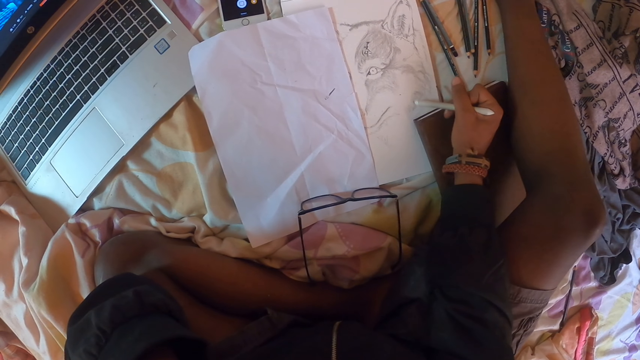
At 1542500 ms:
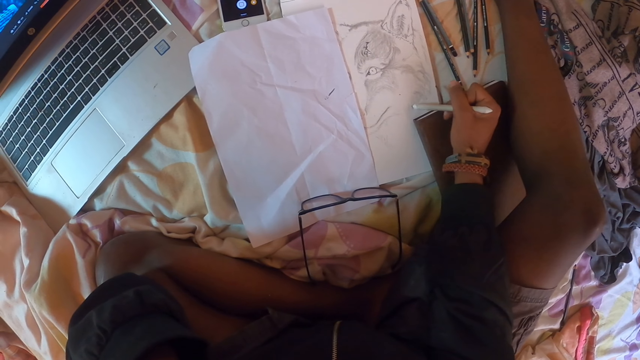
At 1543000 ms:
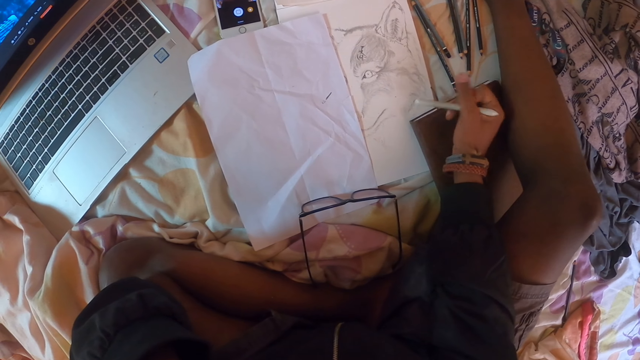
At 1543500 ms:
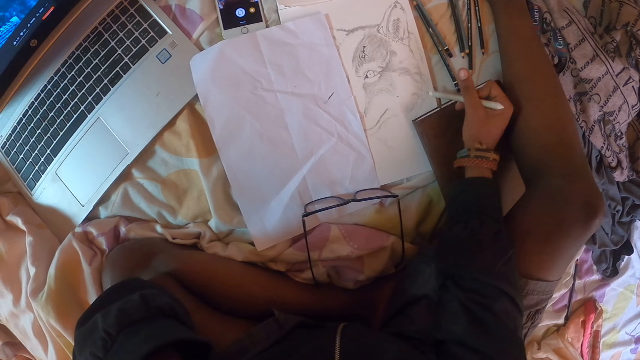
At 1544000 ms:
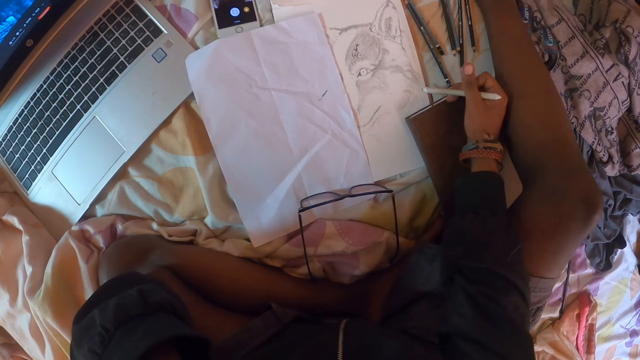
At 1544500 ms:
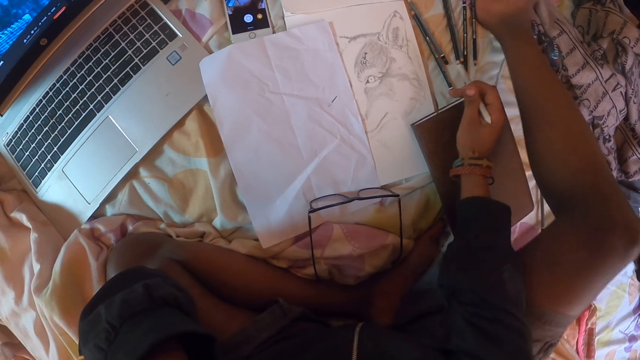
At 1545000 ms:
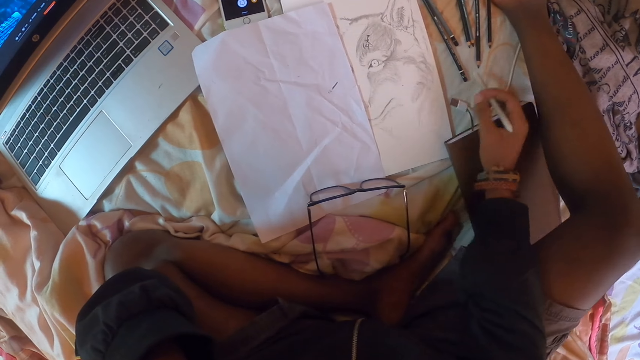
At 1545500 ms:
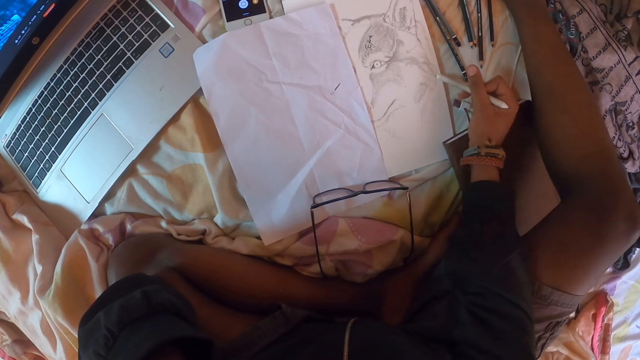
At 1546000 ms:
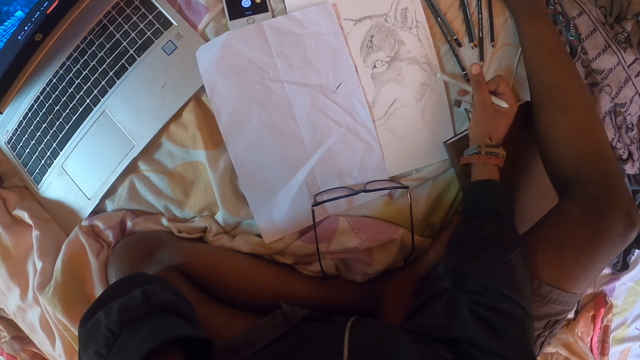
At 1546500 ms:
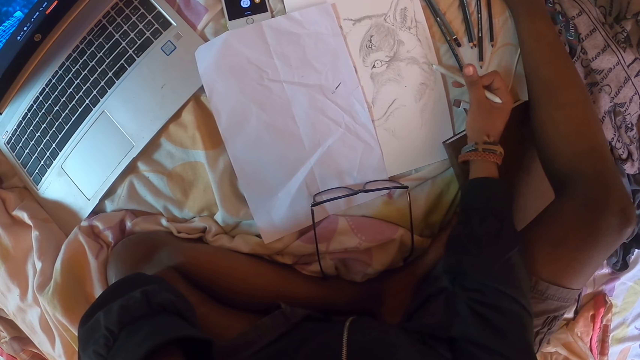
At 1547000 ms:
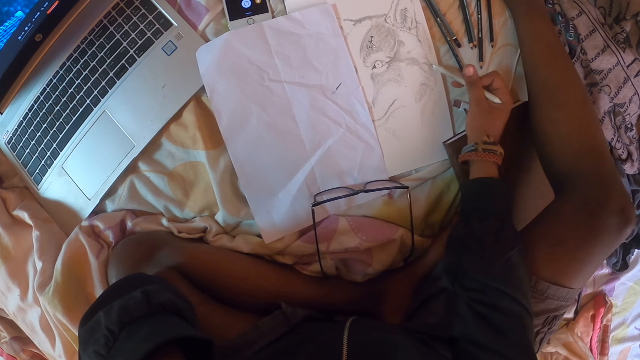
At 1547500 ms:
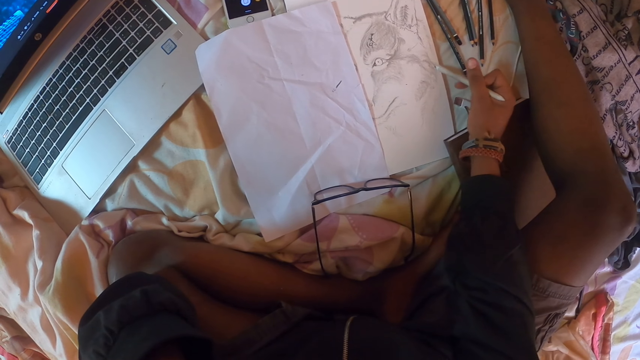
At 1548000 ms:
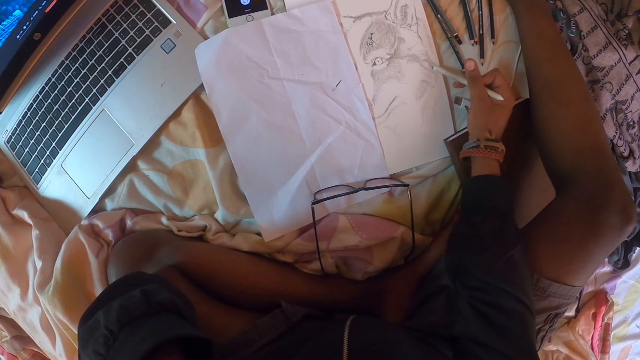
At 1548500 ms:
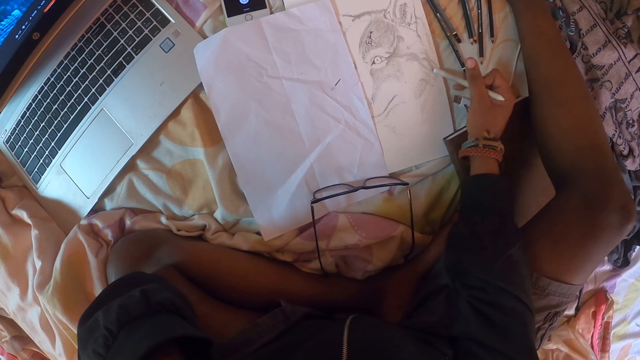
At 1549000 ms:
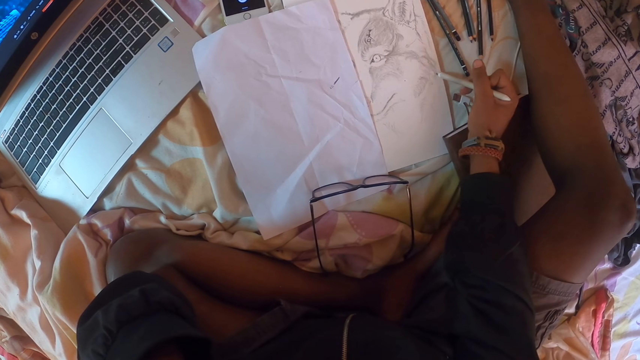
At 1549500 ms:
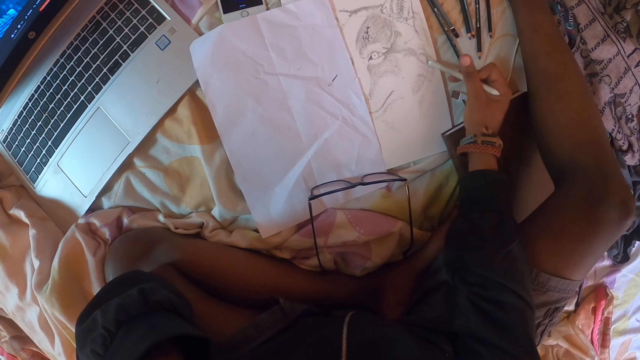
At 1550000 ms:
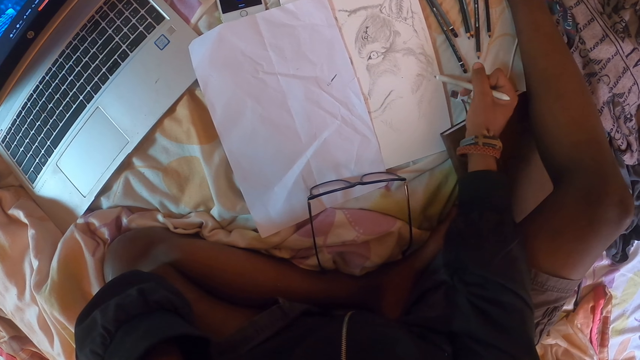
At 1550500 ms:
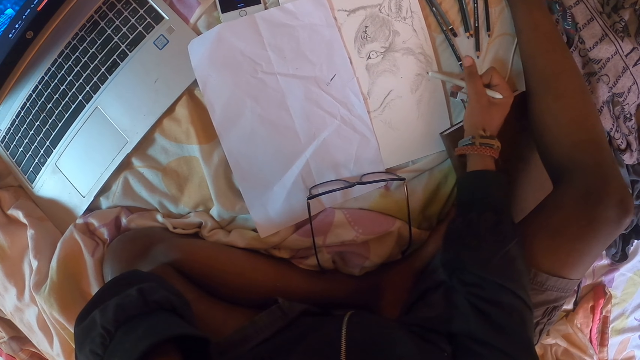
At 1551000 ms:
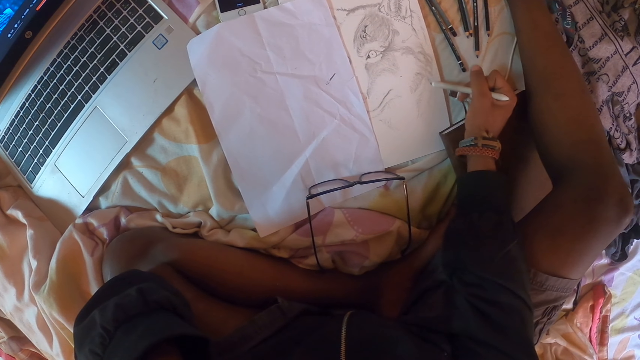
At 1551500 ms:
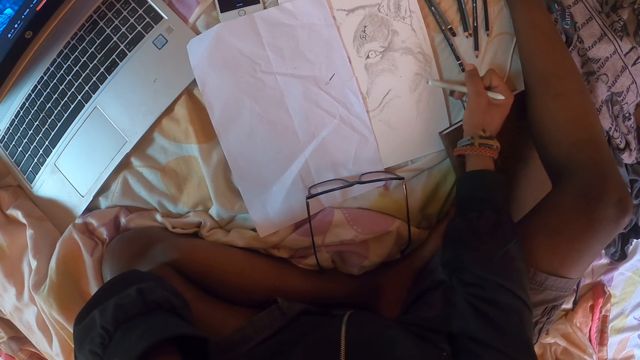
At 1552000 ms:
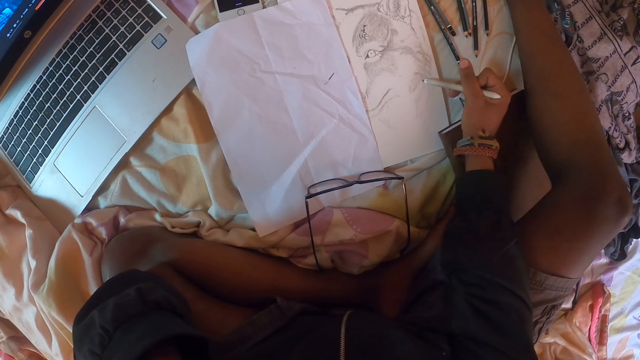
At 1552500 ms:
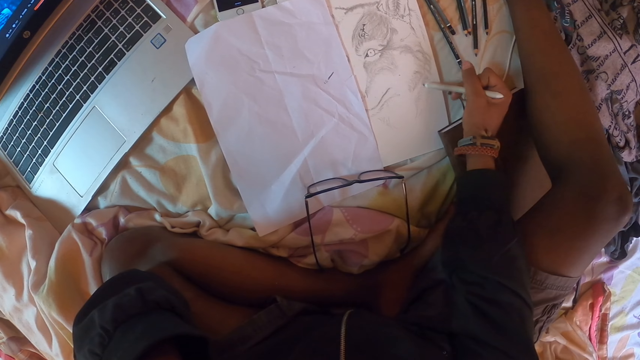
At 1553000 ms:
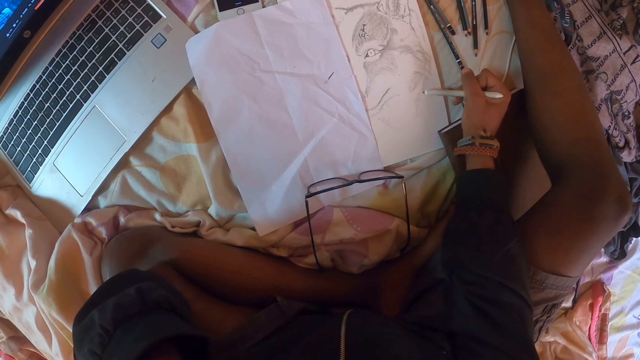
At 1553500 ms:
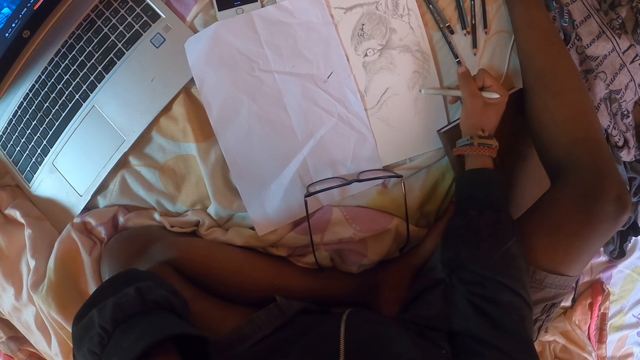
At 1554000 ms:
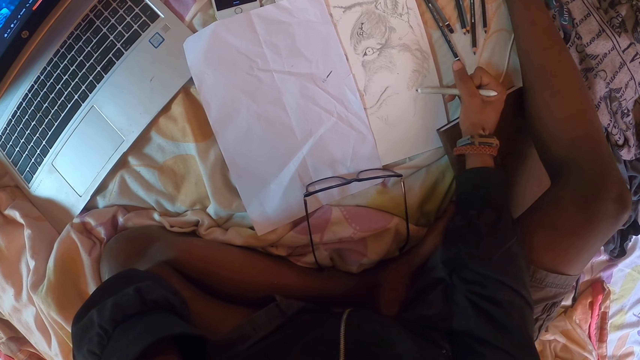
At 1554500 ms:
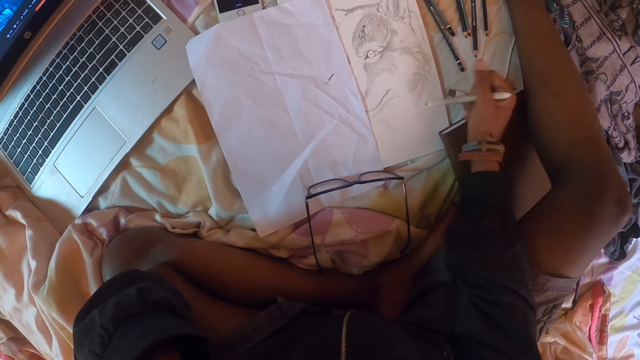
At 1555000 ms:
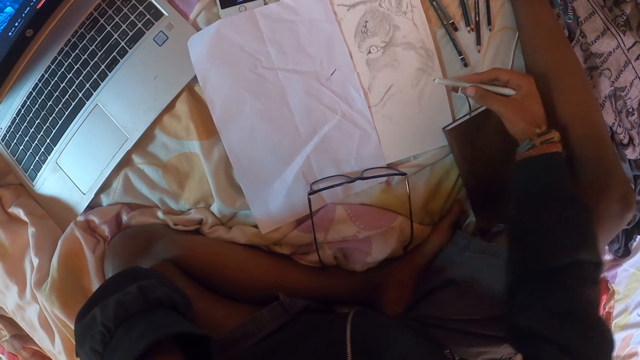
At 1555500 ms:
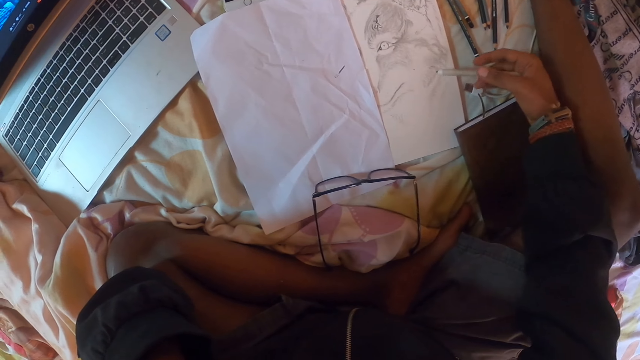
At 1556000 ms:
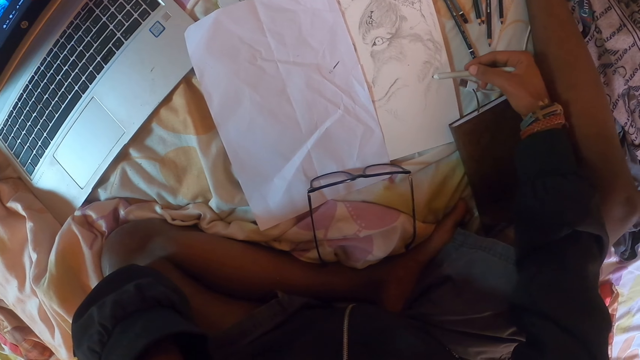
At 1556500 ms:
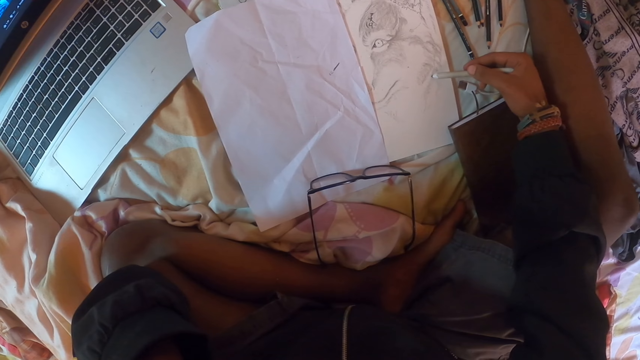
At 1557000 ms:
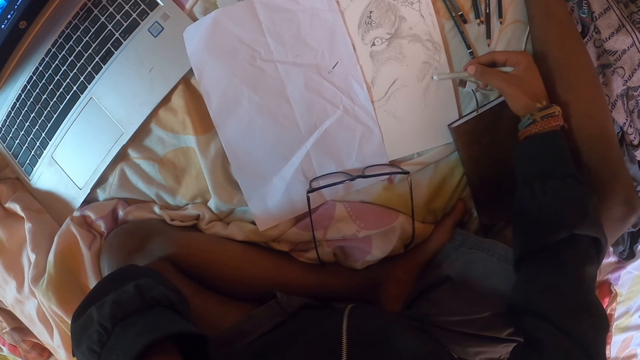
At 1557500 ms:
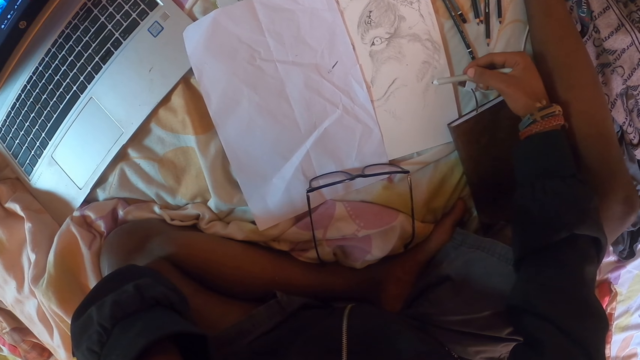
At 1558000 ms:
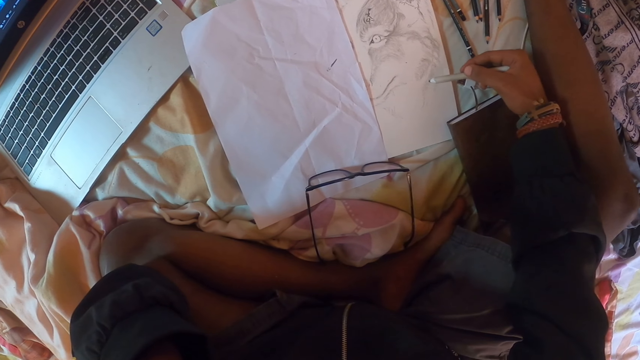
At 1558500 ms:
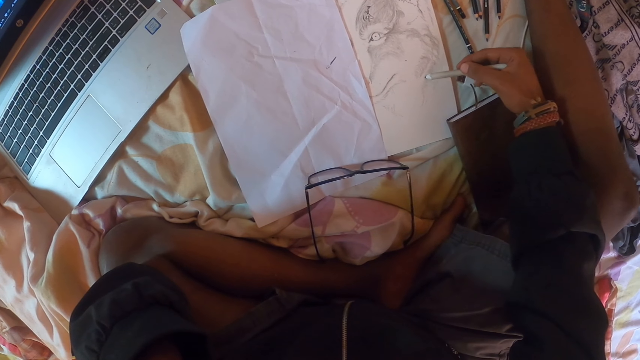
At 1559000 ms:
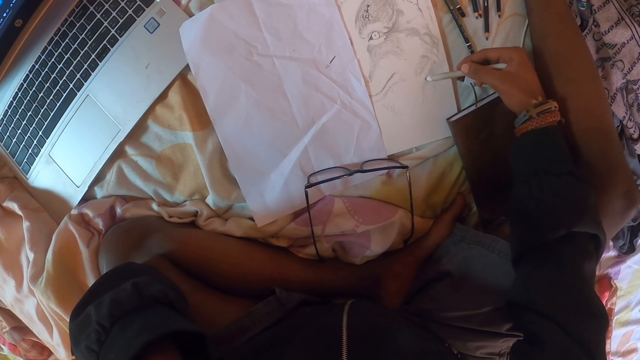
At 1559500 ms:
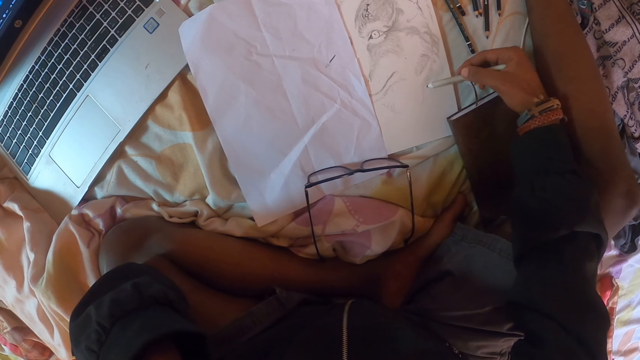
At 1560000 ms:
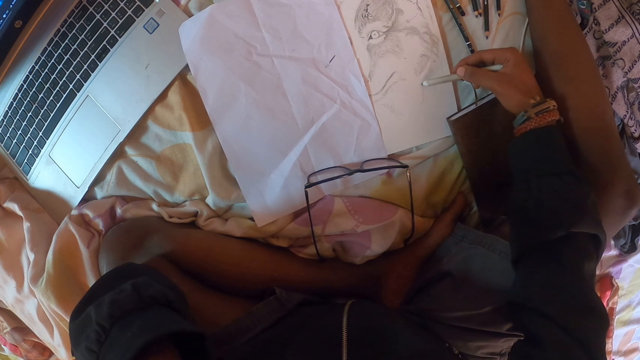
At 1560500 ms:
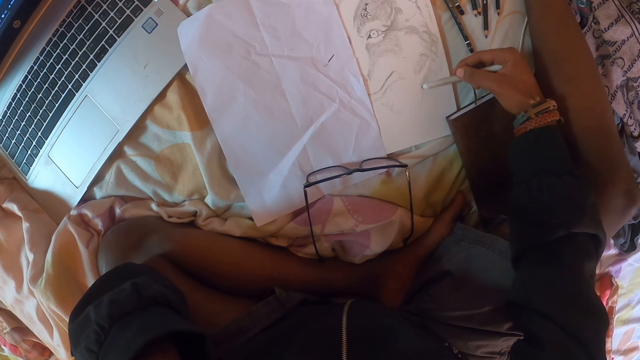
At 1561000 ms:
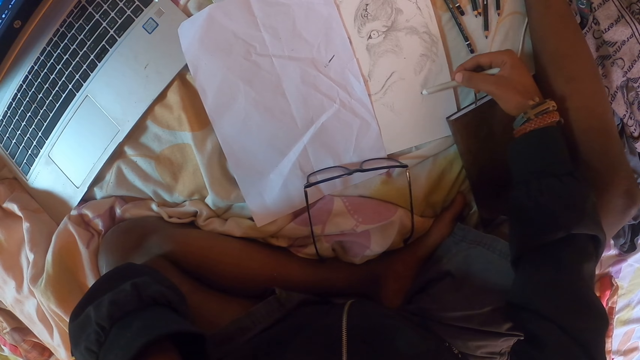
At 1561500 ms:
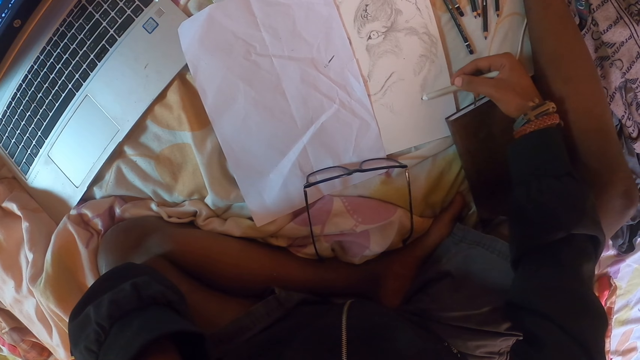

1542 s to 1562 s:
The camera wearer adjusts a pencil on his hand. He moves a book. He draws on a piece of paper. He adjusts the pencil on his hand. He draws on the piece of paper.
